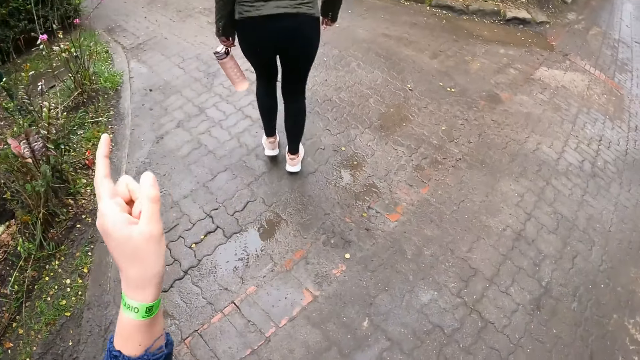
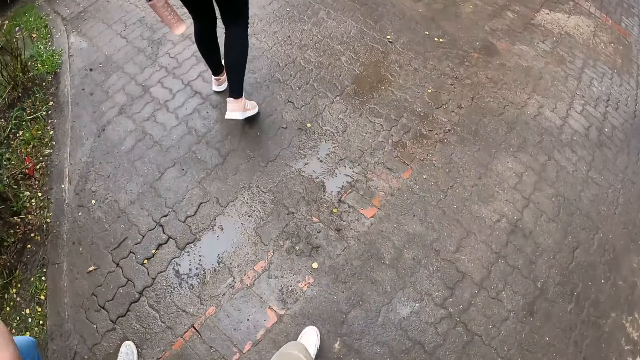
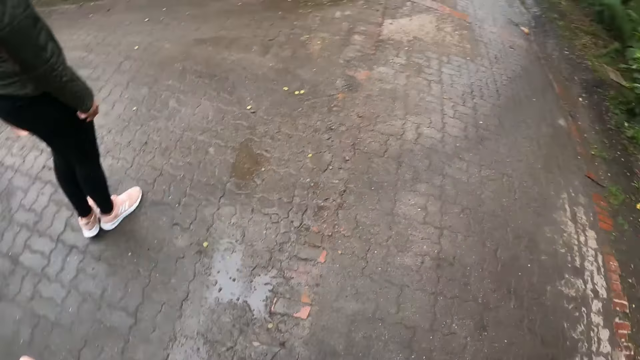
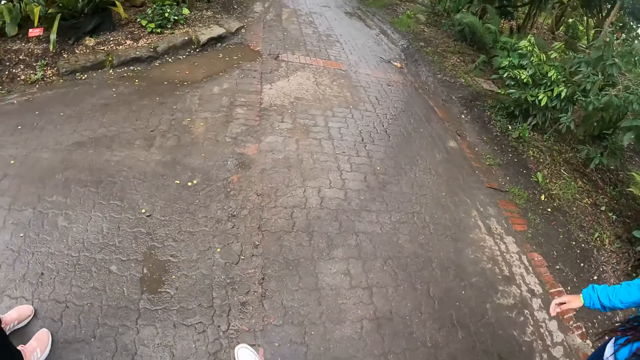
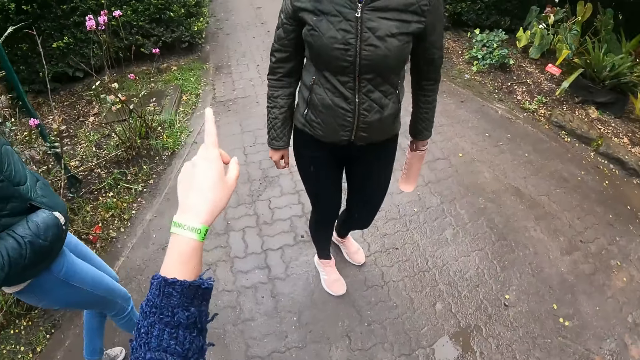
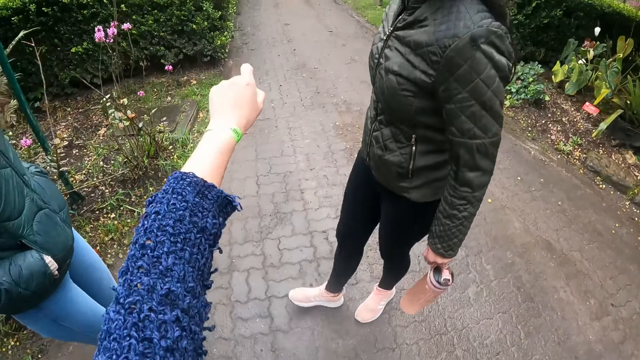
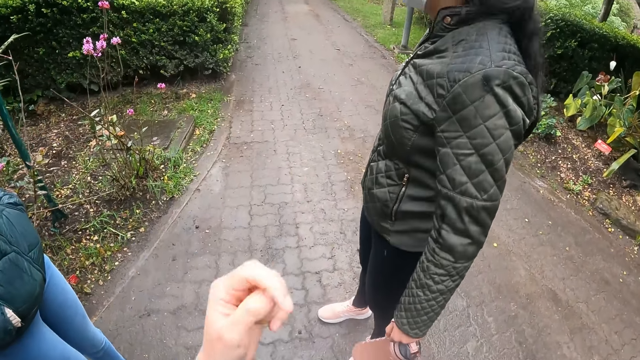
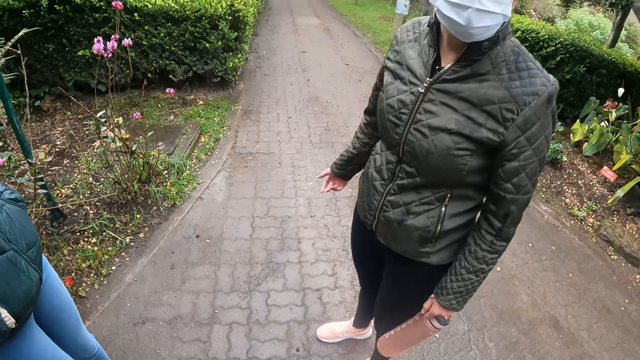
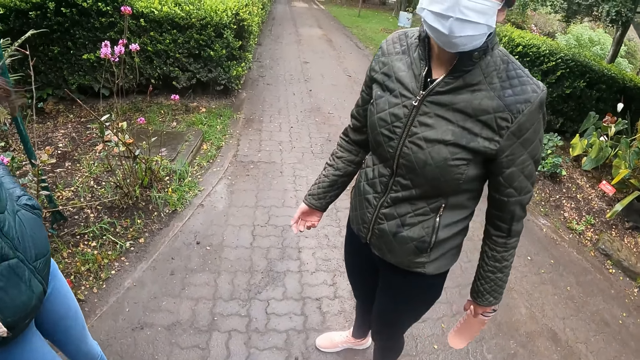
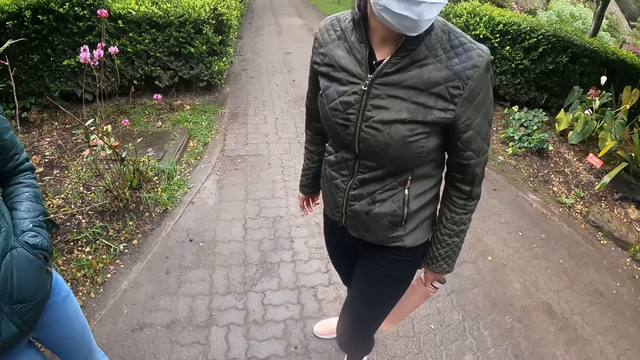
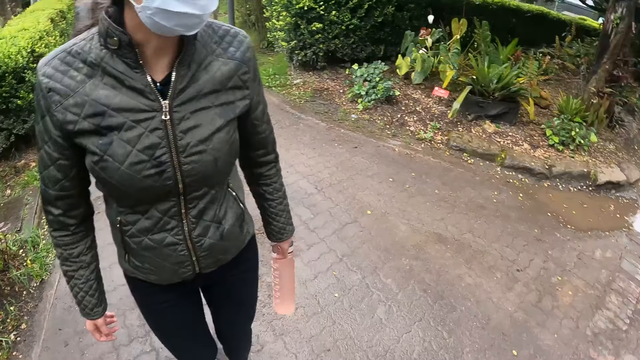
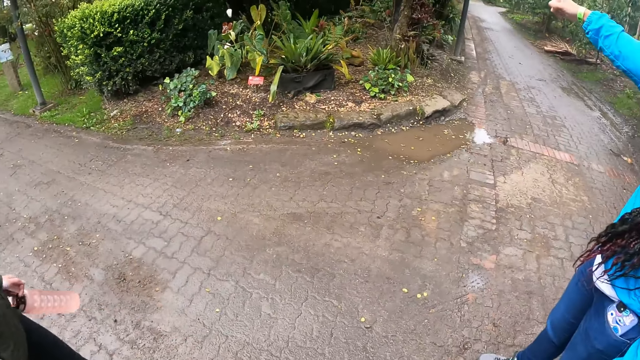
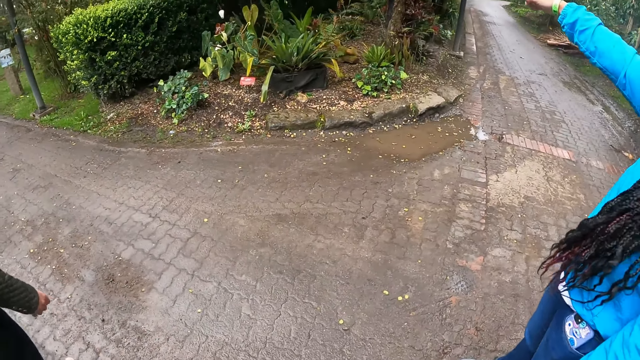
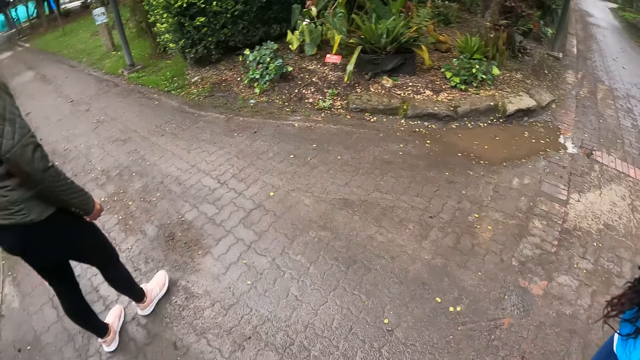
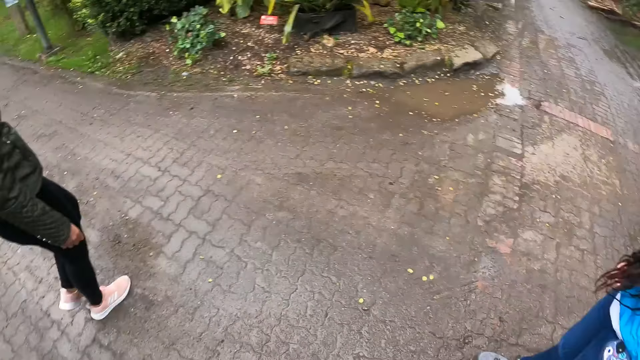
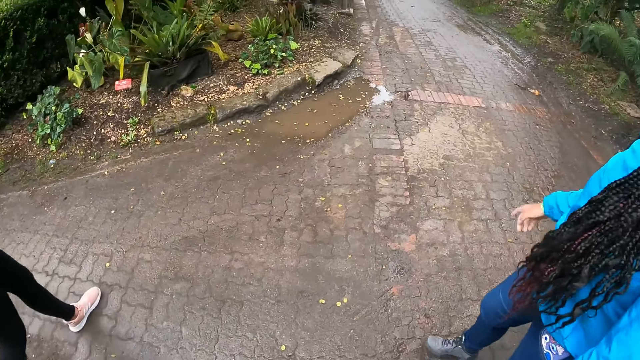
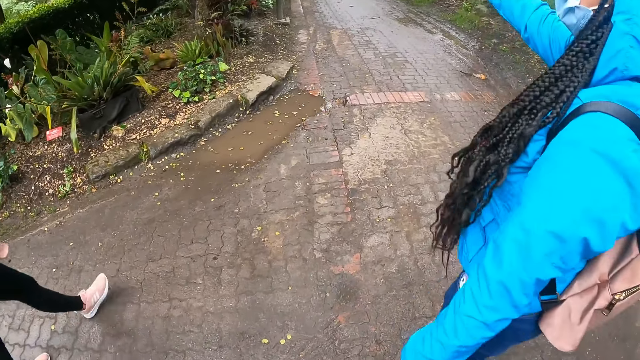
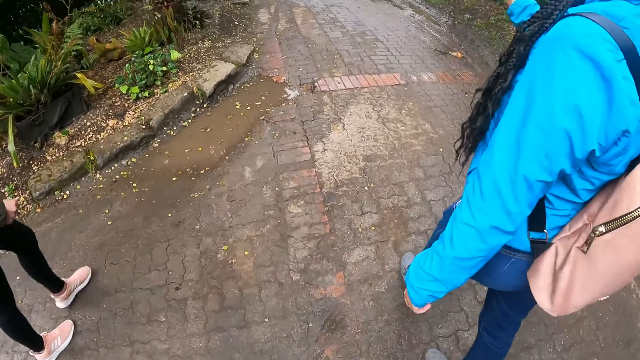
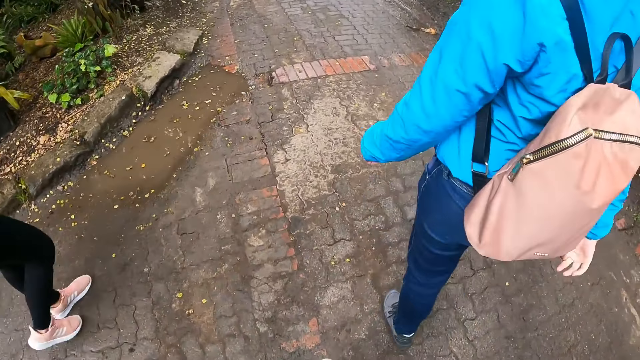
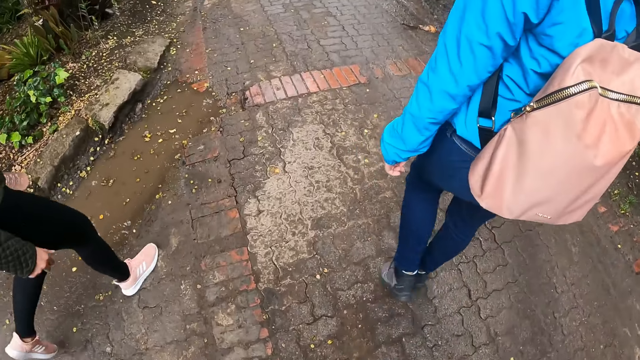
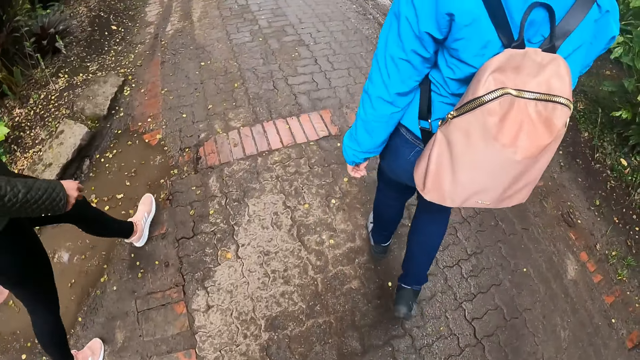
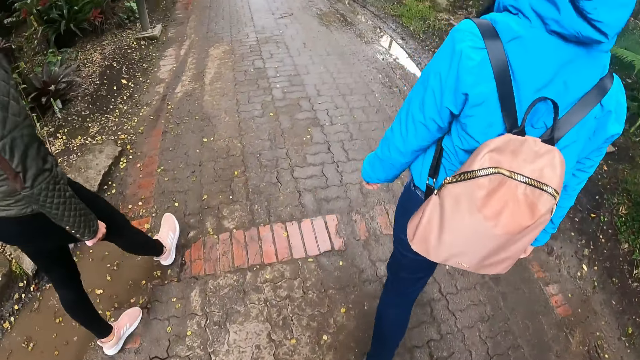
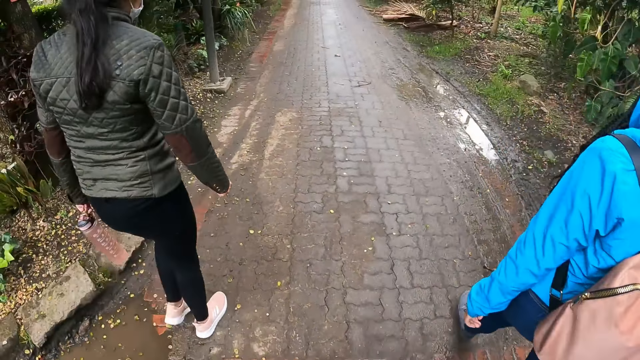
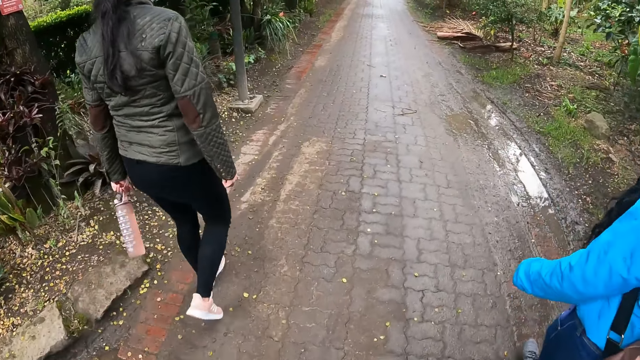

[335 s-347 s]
The camera wearer points a finger. They walk. They point a finger. They drop down their hand. A lady stretches her hand. The lady drops down. The lady stretches her hand. The camera wearer walks. The lady drops down her hand. The camera wearer walks.

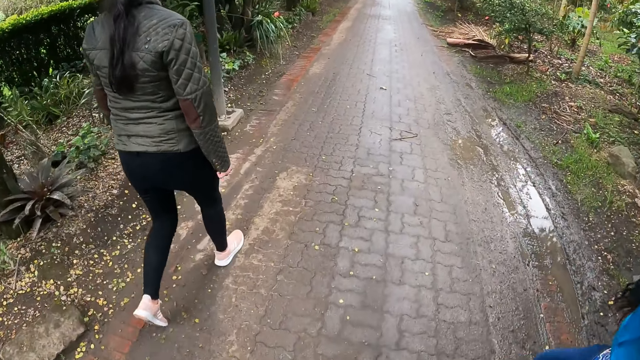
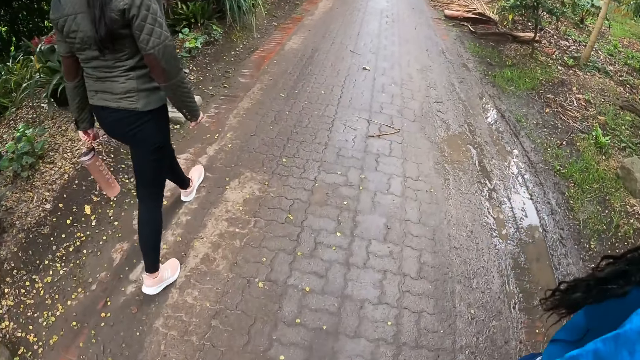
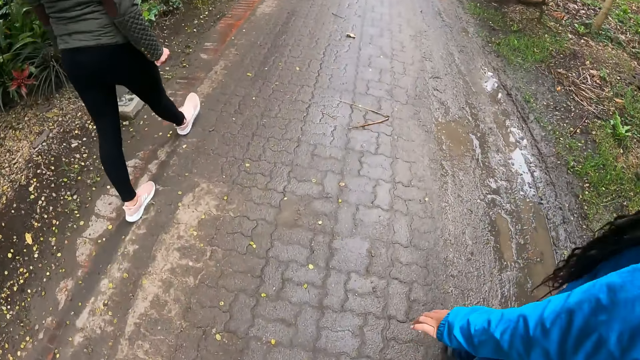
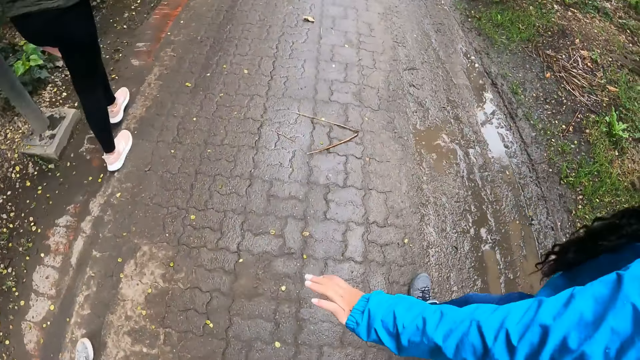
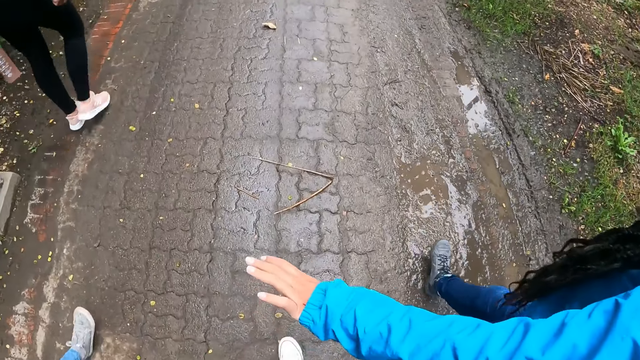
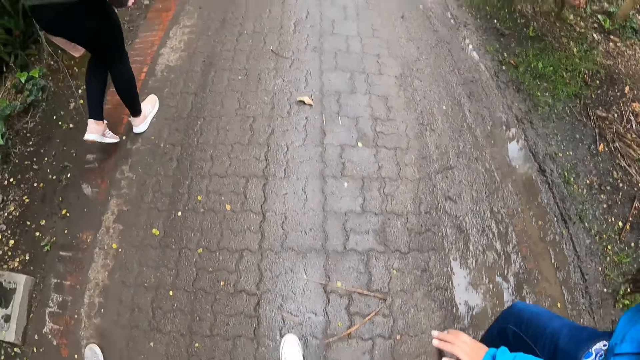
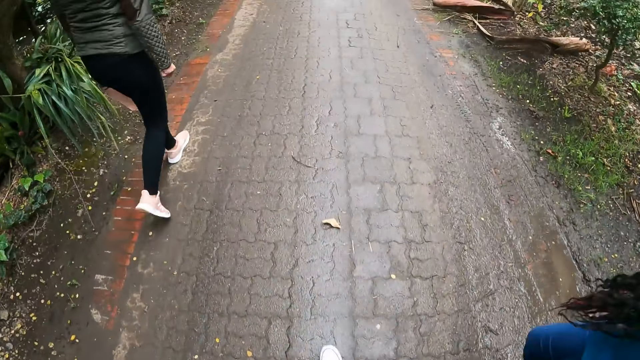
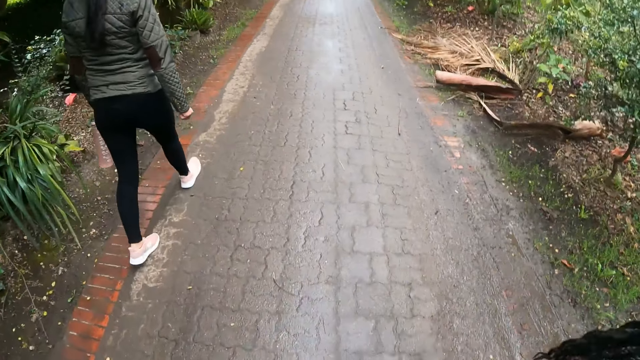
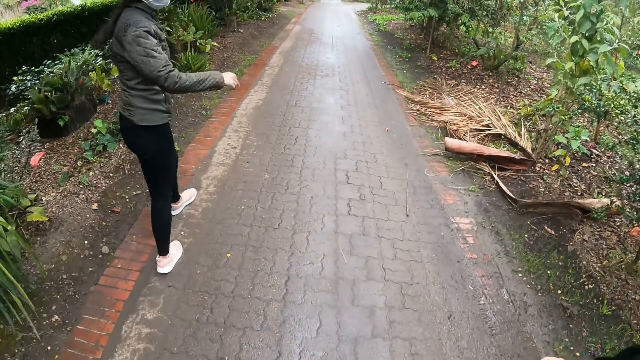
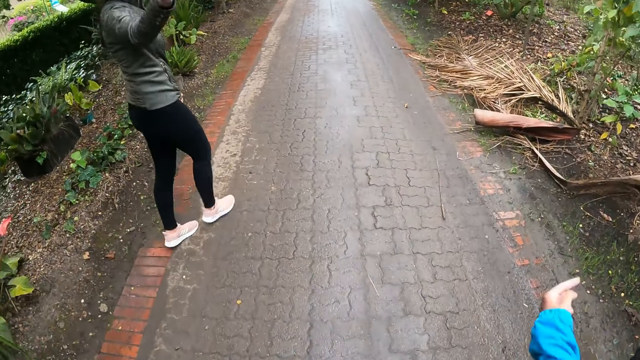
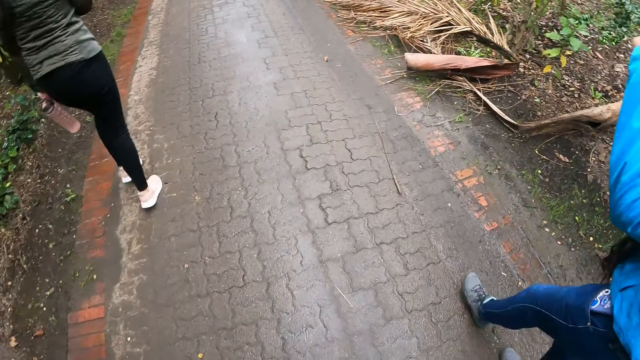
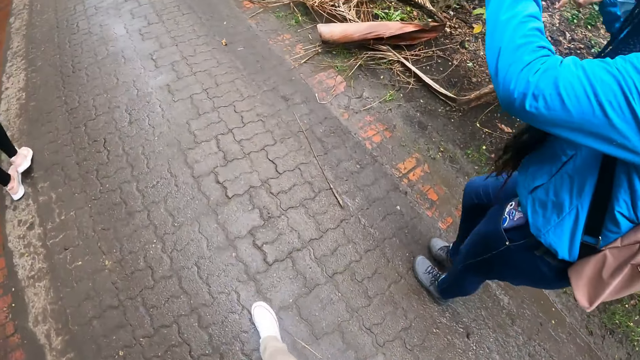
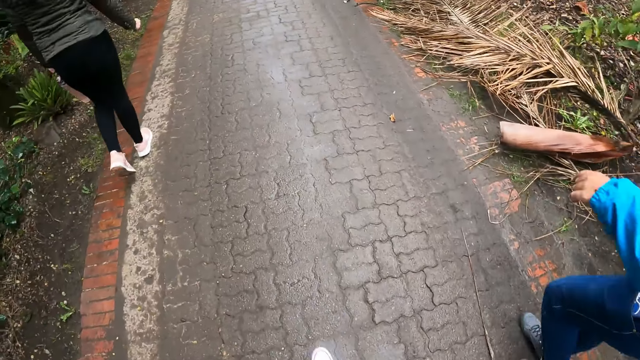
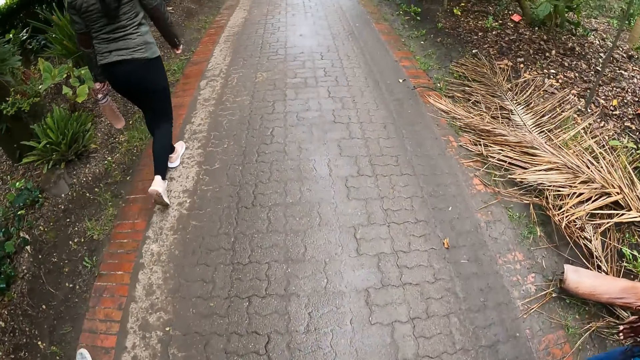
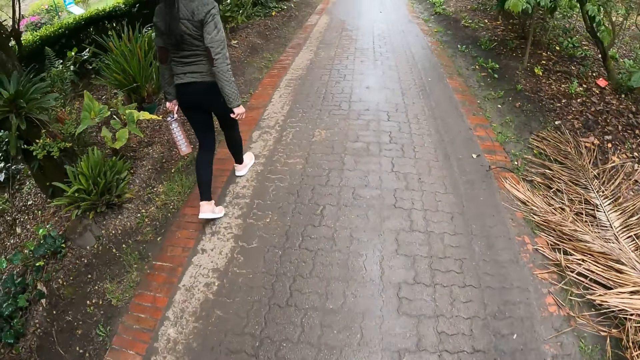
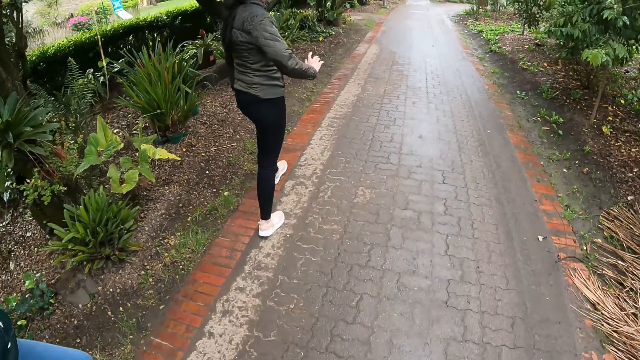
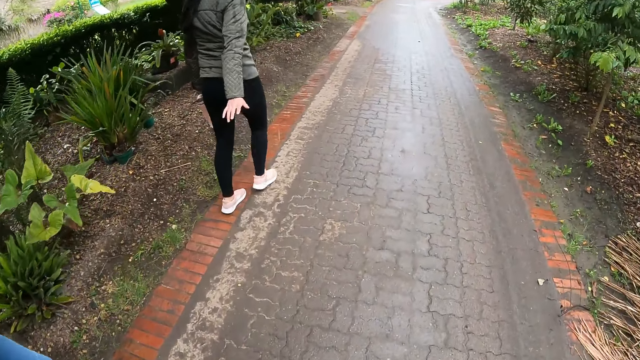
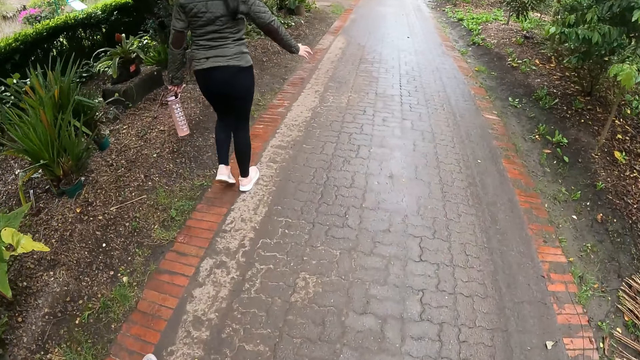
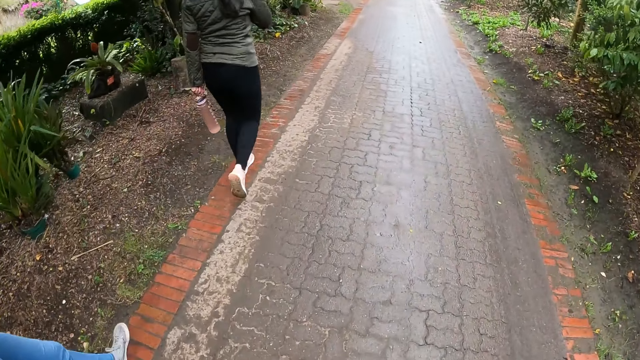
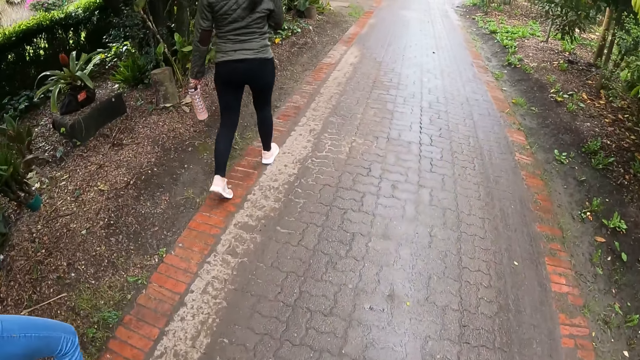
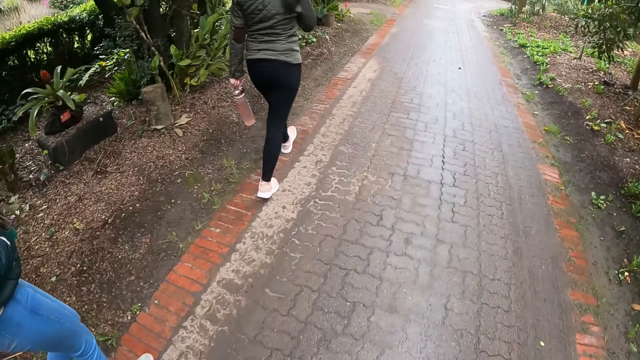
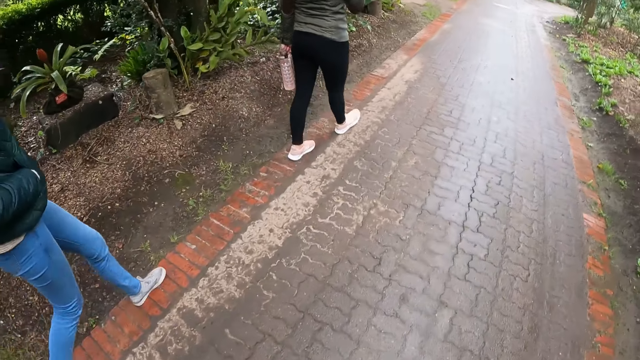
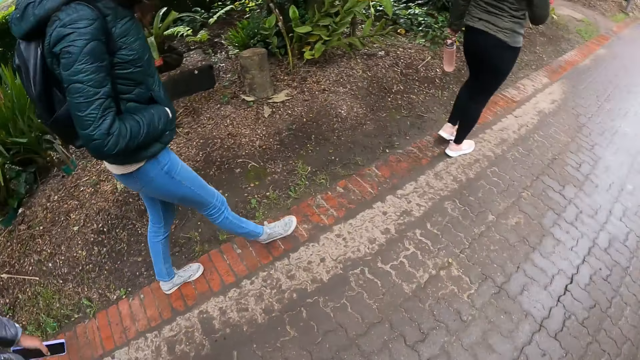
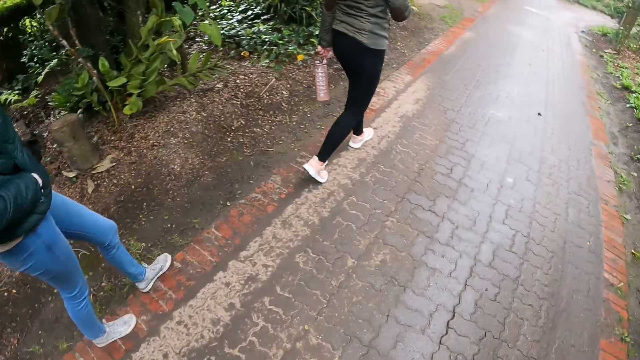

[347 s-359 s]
A lady stretches her hand. The lady drops down her hand. The camera wearer walks. Another lady raises her hand. The other lady drops her hand. The camera wearer walks. The first lady drops down her hand. The camera wearer walks. The other lady stretches her hand. The other lady folds her hand. The camera wearer walks.
